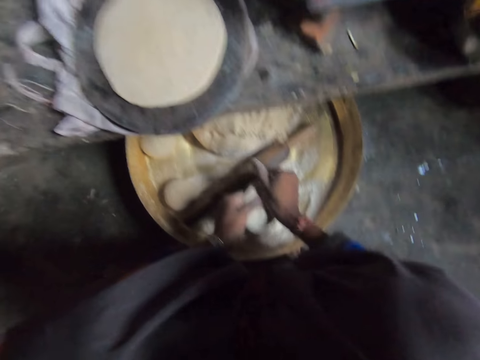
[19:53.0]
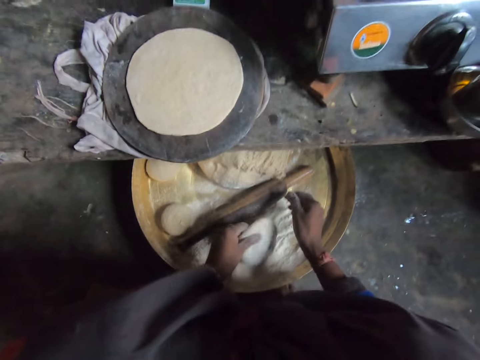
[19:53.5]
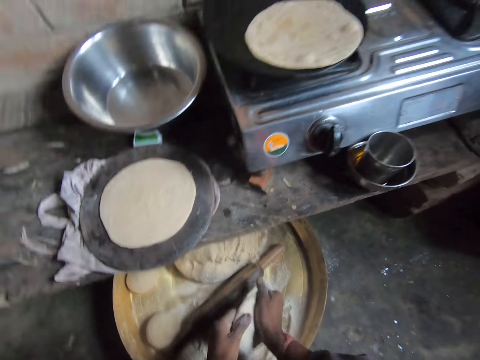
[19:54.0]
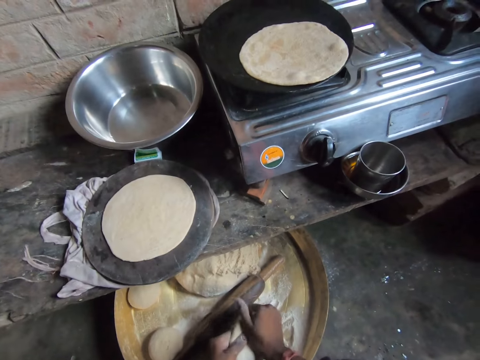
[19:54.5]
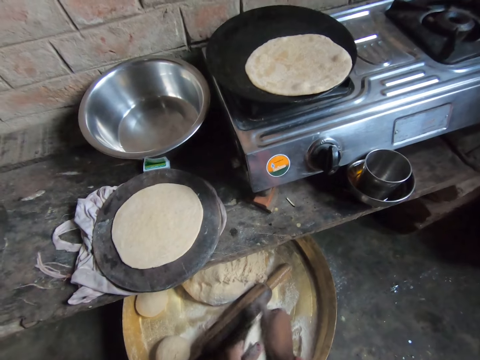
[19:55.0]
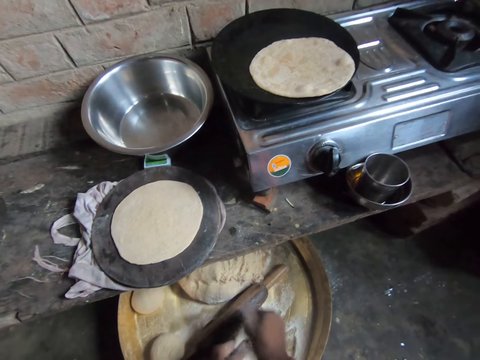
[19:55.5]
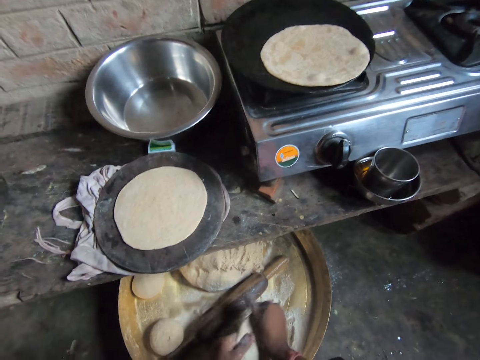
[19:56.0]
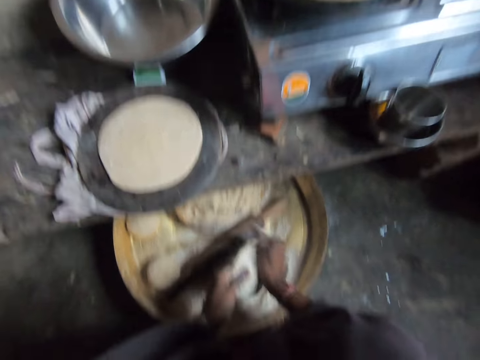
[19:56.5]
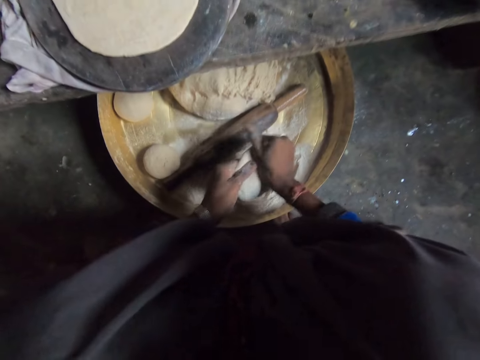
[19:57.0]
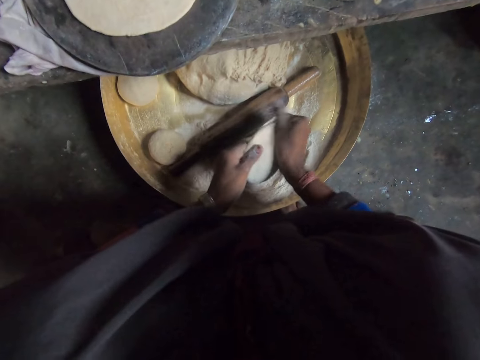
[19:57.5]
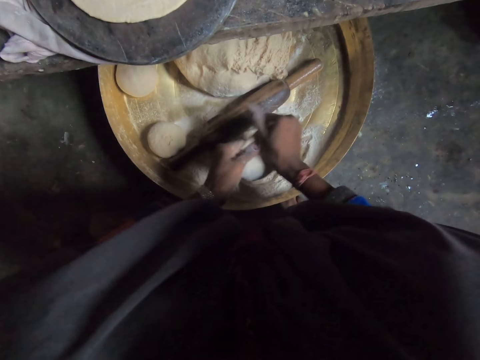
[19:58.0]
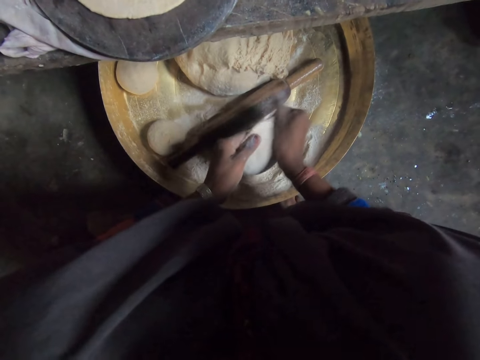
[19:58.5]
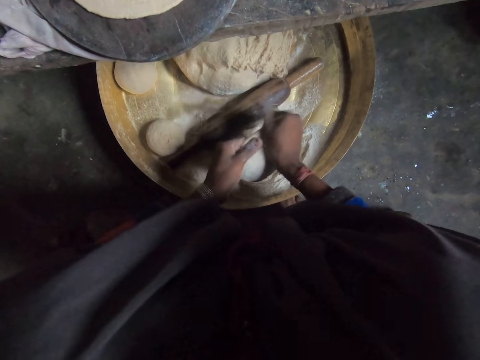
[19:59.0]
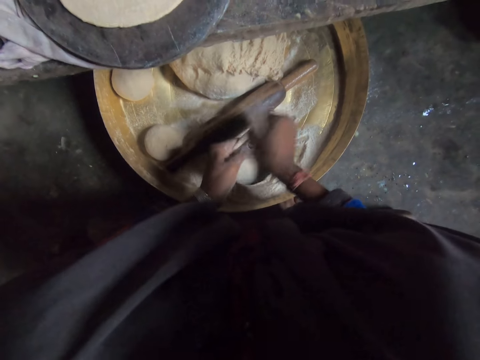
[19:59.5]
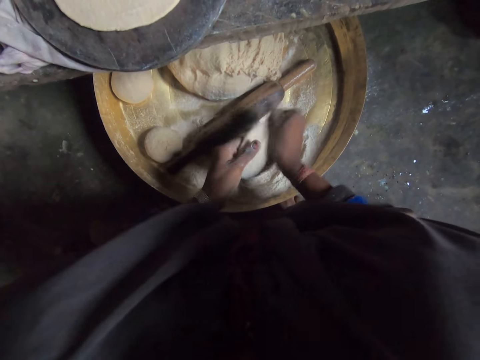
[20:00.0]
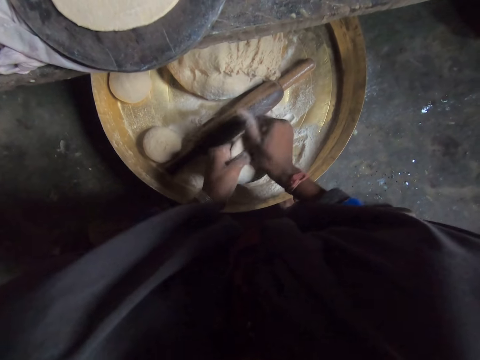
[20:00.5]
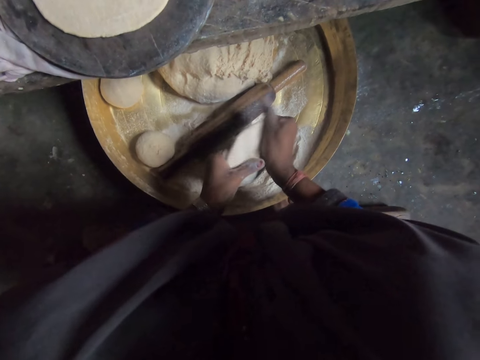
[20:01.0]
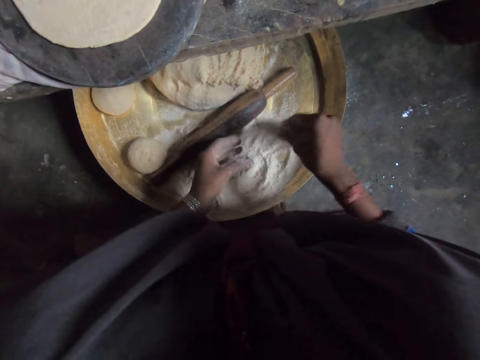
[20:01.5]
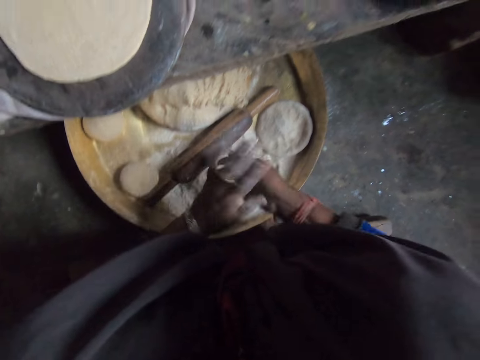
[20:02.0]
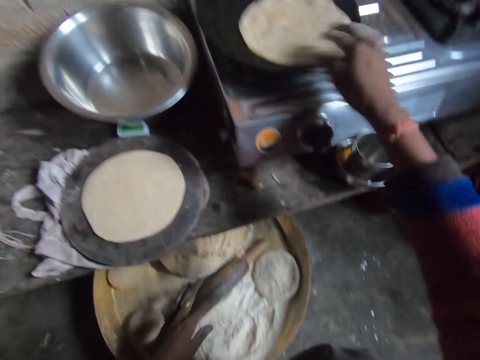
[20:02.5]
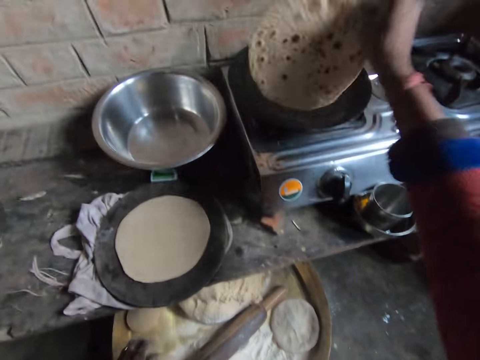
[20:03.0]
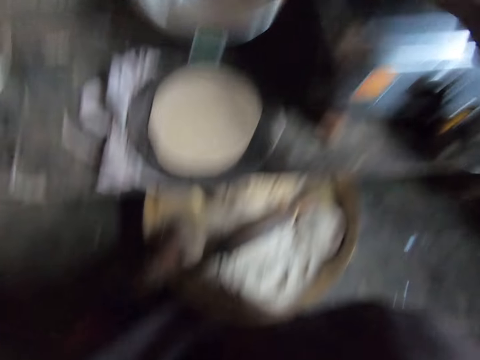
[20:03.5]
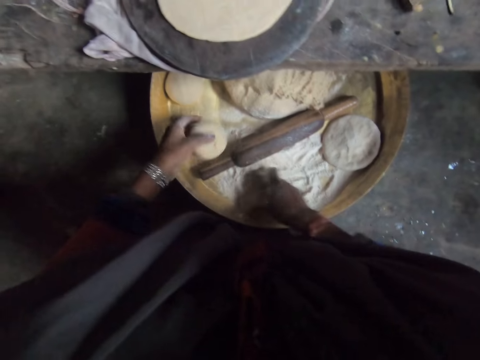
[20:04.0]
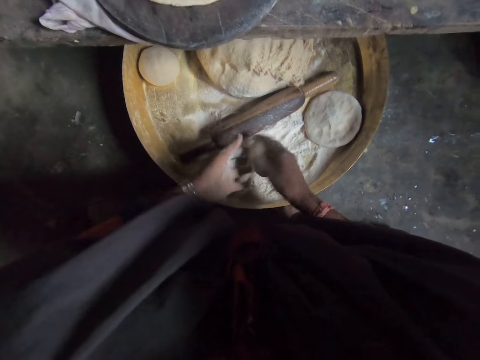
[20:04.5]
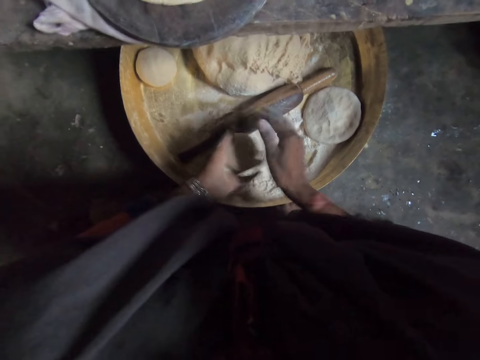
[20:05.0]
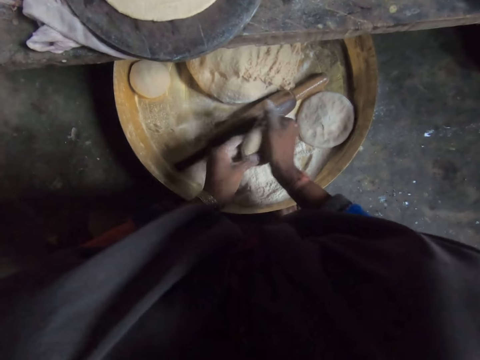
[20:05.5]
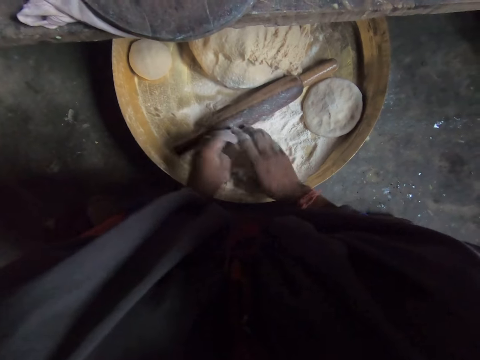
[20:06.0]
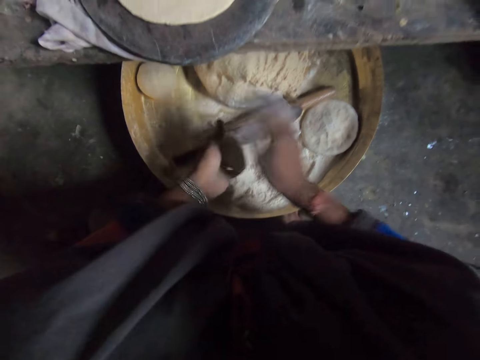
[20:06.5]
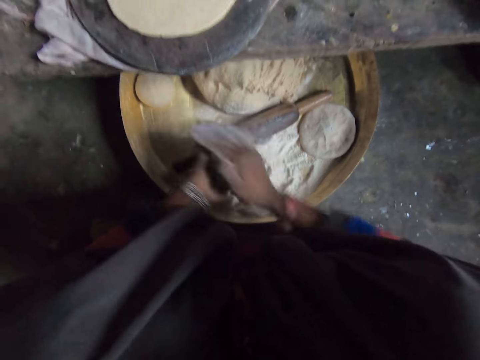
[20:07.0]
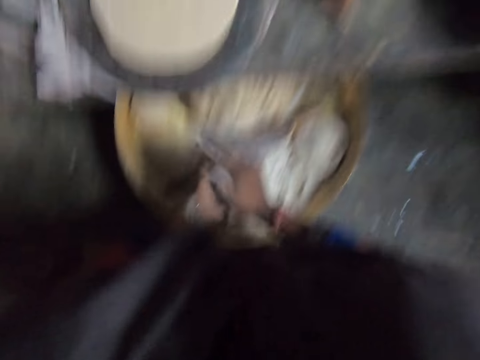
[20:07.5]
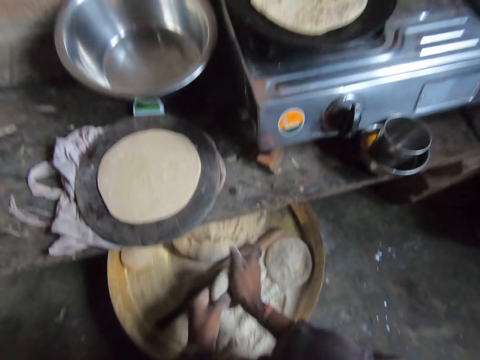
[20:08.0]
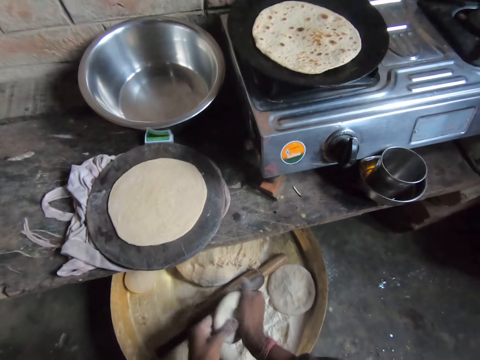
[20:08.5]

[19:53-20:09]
The camera wearer puts a dough in flour. They knead flour with hands. They put down the dough in a tray. They flip the chapati bread on the burner. They pick up flour with a hand. They apply the flour on the dough. They knead the flour with hands. They put the dough in flour. They pick up the dough with the other hand. They roll the dough with hands.

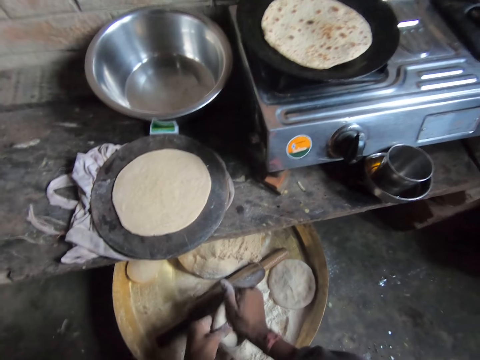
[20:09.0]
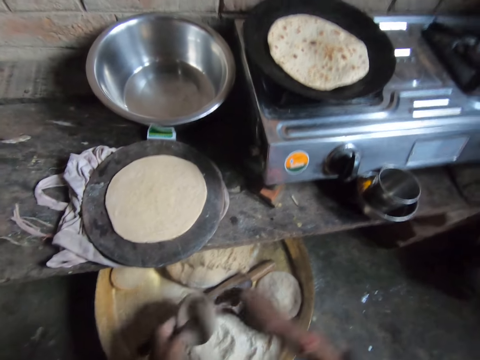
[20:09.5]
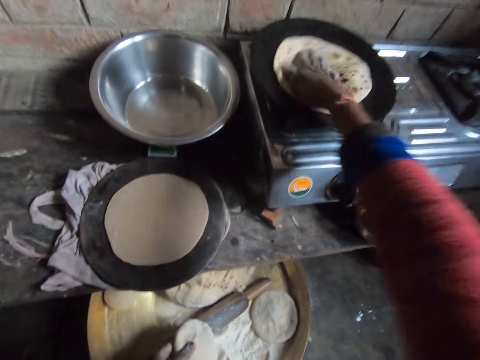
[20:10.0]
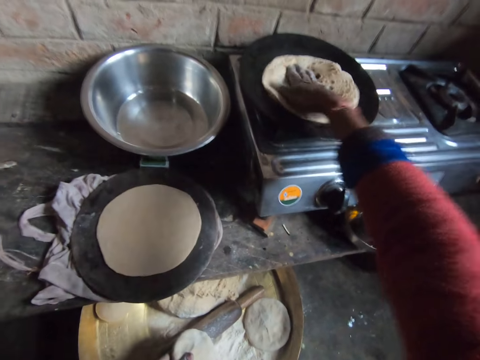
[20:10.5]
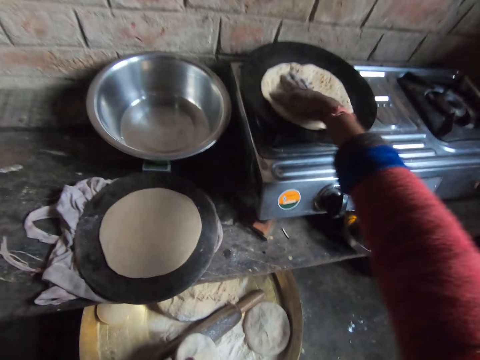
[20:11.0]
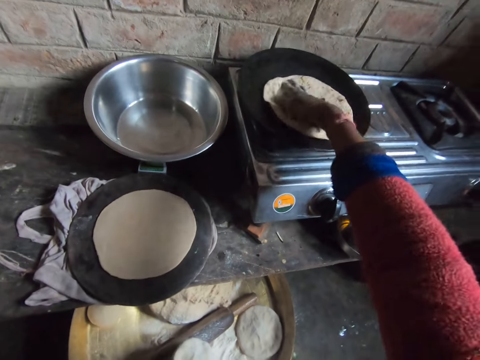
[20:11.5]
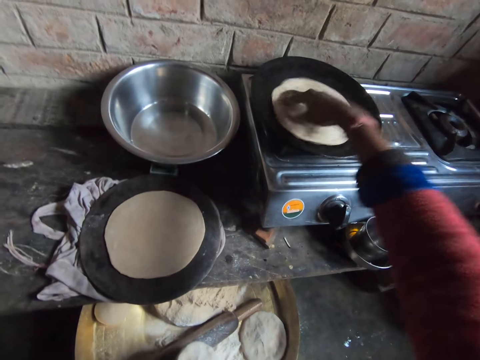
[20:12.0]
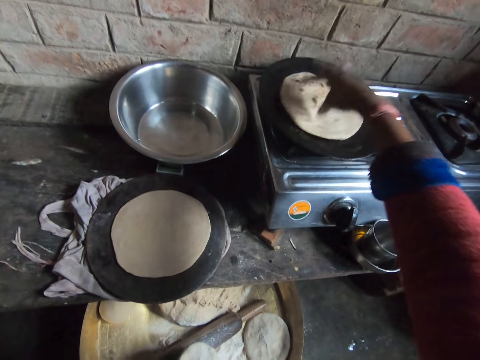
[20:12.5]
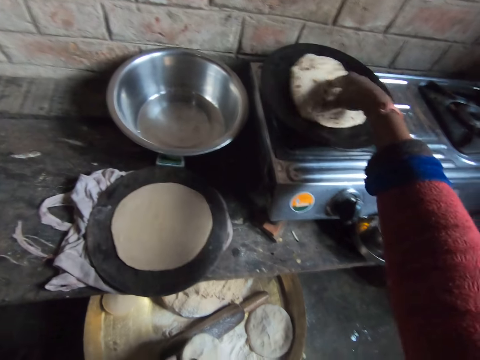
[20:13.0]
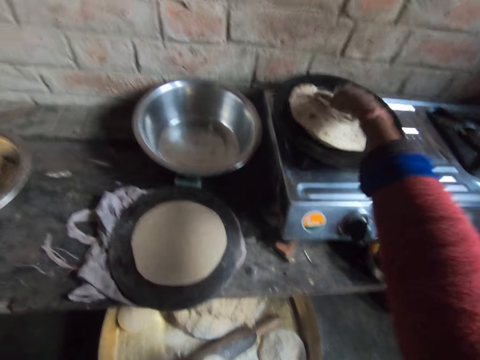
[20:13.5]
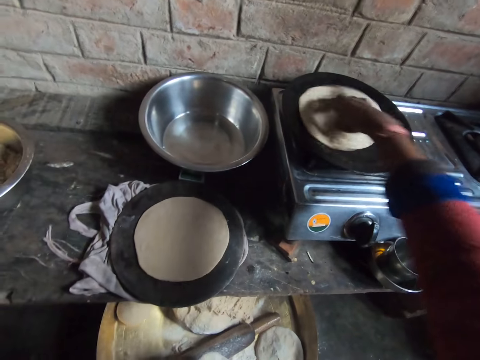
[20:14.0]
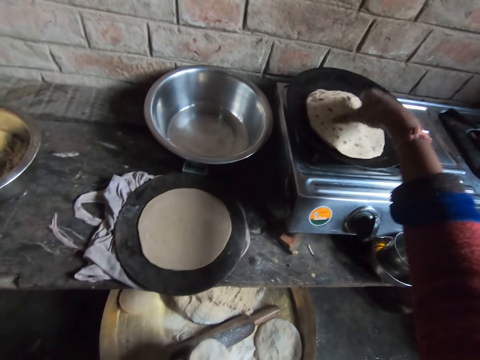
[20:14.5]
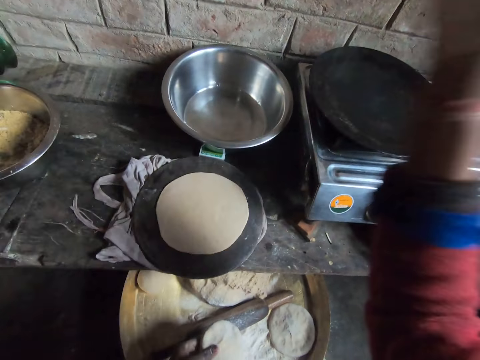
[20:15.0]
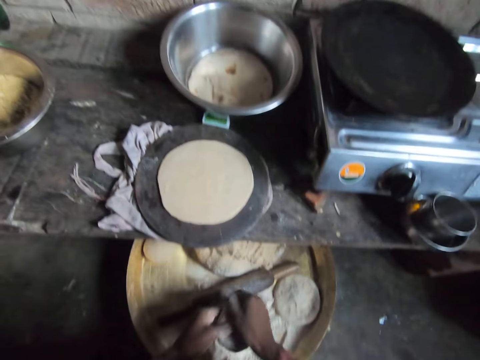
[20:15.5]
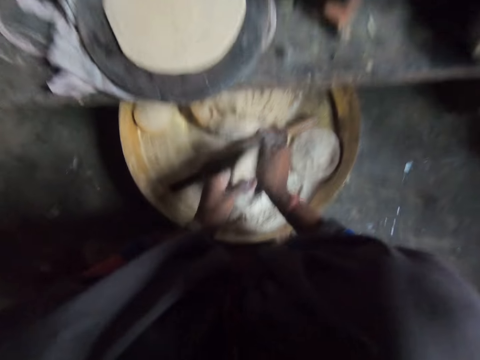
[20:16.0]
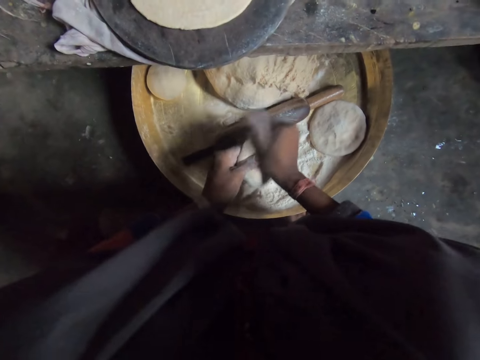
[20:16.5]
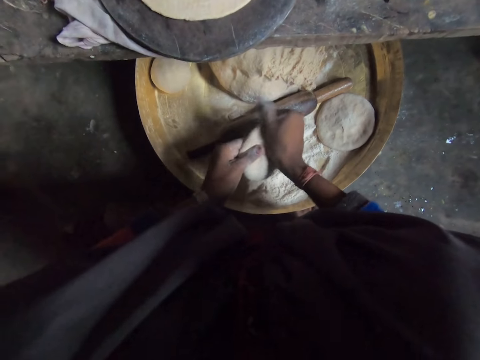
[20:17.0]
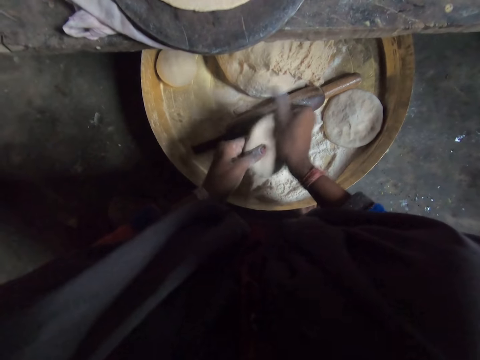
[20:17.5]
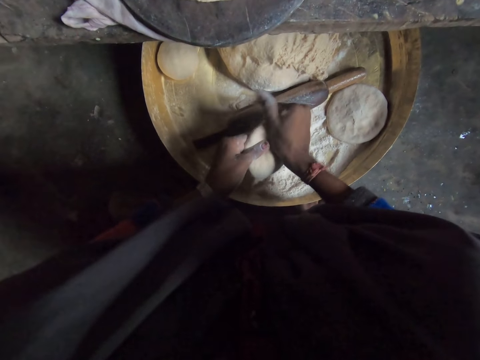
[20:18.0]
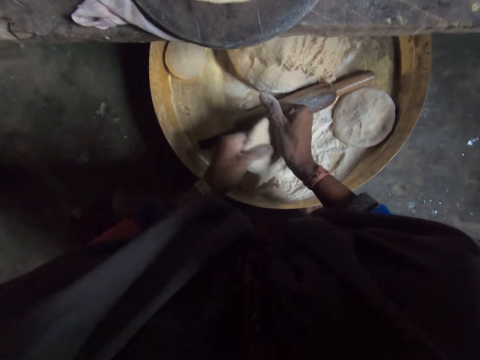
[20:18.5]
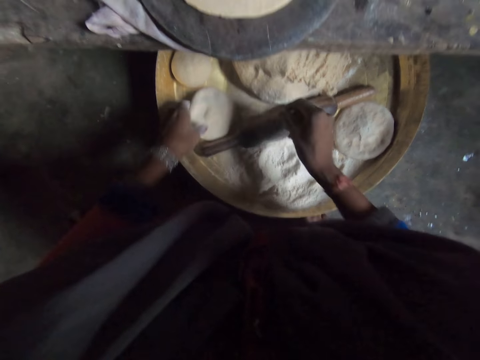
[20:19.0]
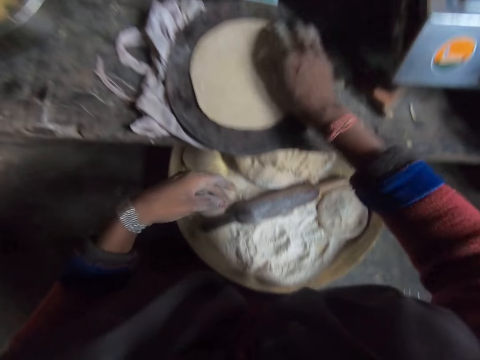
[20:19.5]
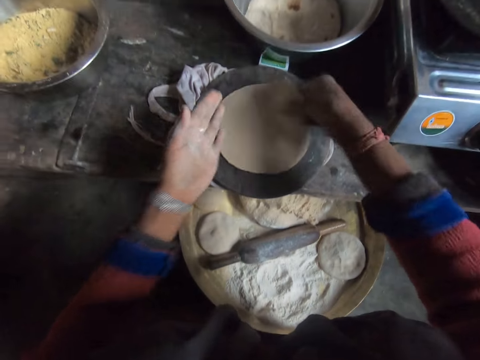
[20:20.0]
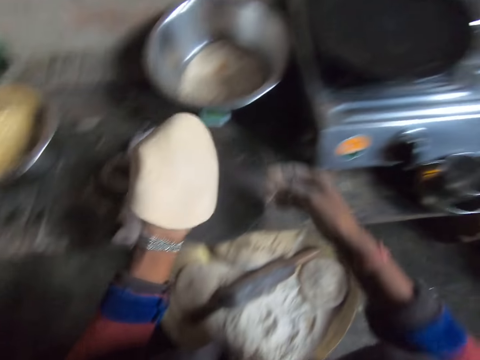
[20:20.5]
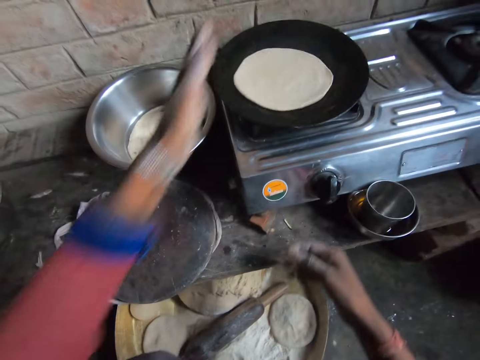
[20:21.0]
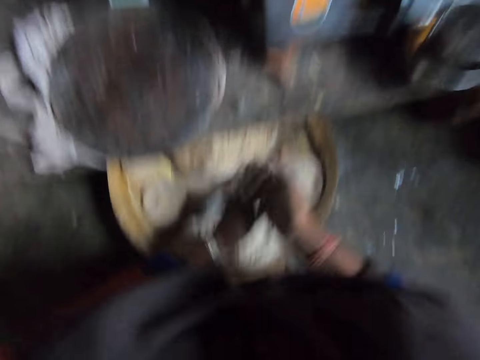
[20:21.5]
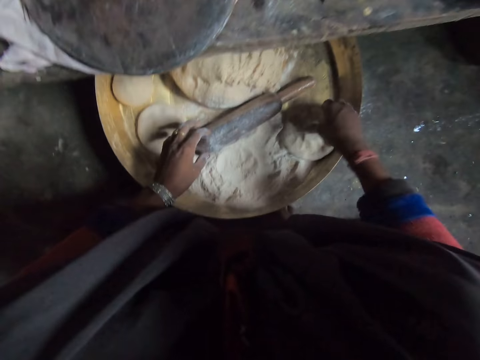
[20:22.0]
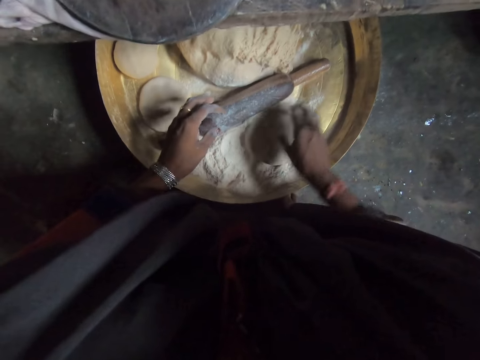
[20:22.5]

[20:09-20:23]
The camera wearer kneads flour with hands. She rotates the chapati bread on the burner with her right hand. She grabs the chapati bread with her right hand from a roti pan. She drops the chapati bread in a bowl with her right hand. She kneads the flour with hands. She puts down a dough in a tray. She moves the dough on the board to her left hand. She picks up a dough. She places the dough on the burner. She takes a dough.
